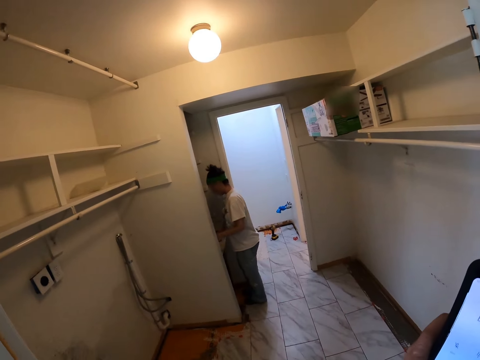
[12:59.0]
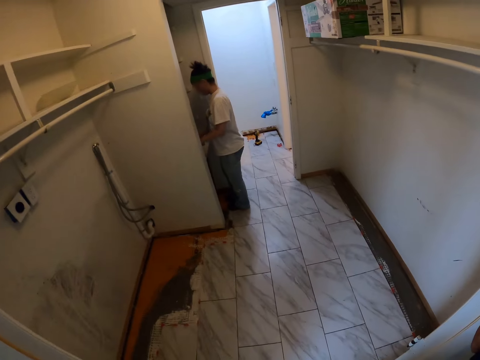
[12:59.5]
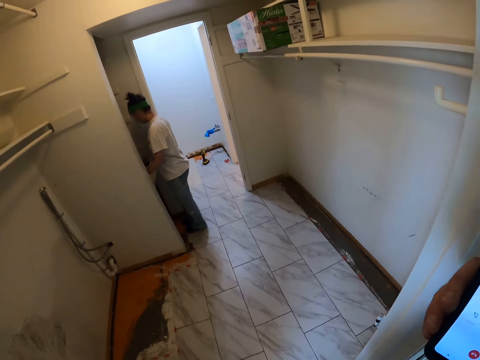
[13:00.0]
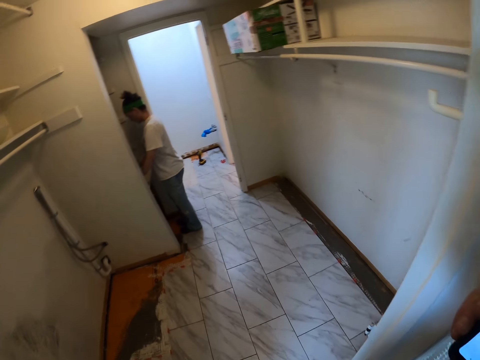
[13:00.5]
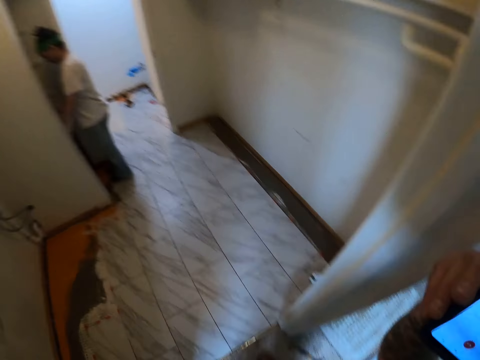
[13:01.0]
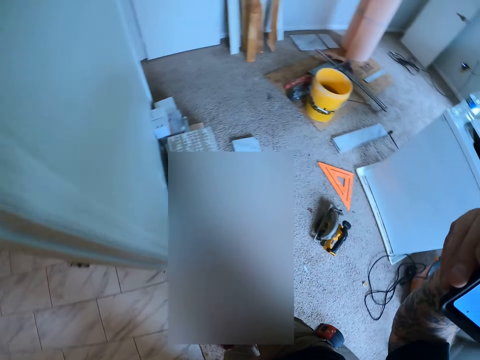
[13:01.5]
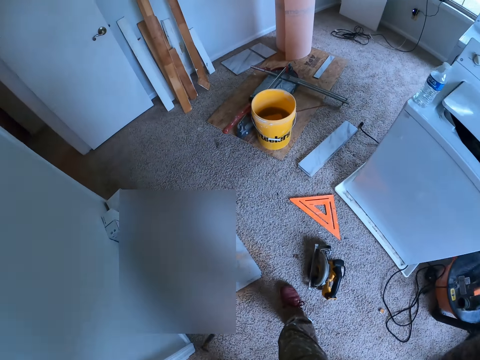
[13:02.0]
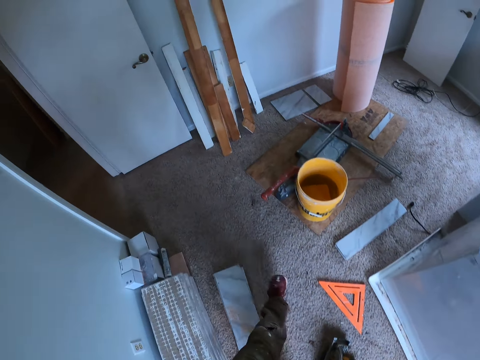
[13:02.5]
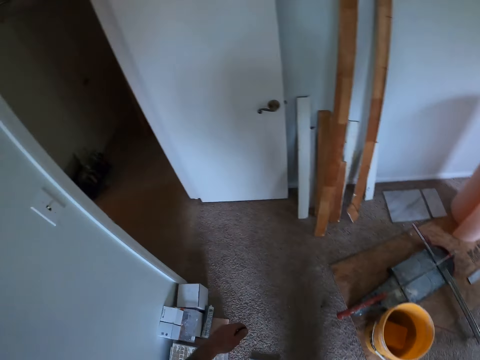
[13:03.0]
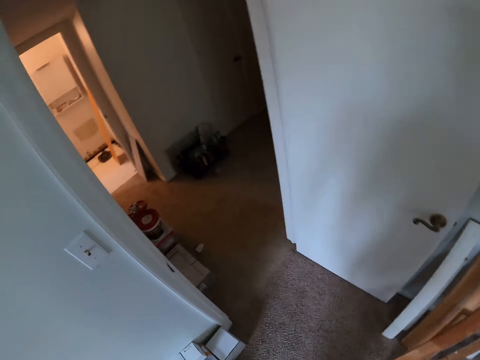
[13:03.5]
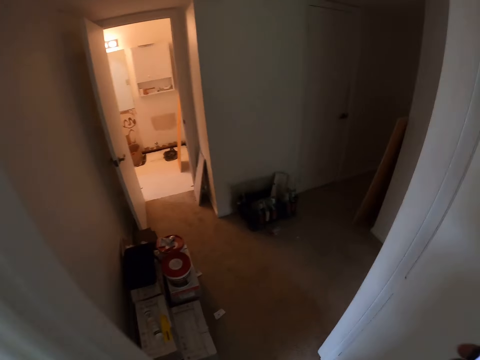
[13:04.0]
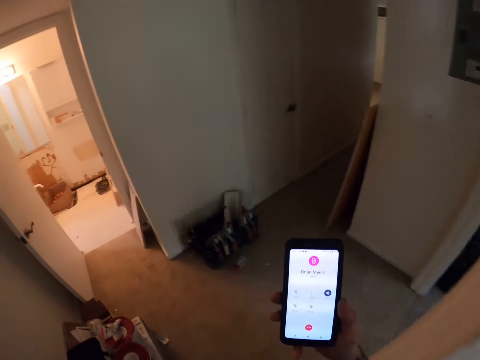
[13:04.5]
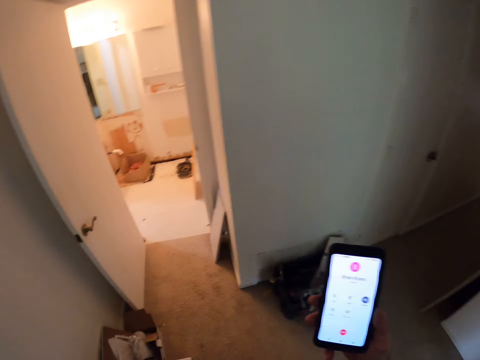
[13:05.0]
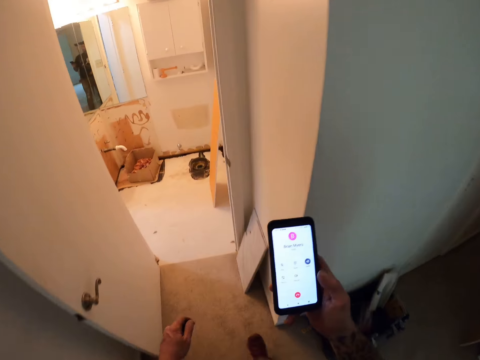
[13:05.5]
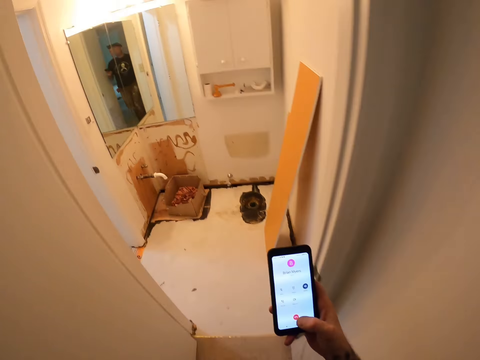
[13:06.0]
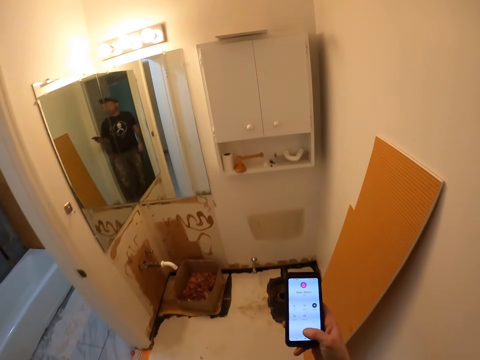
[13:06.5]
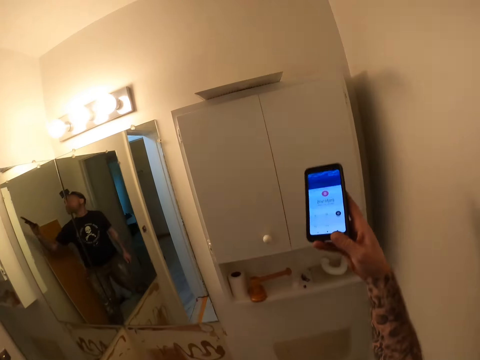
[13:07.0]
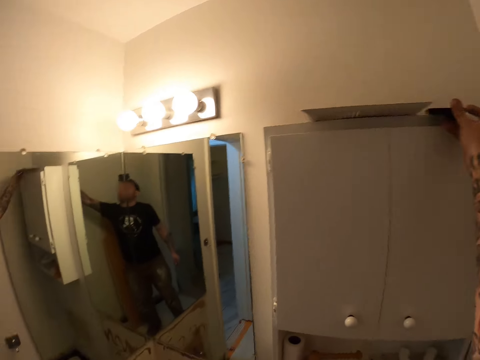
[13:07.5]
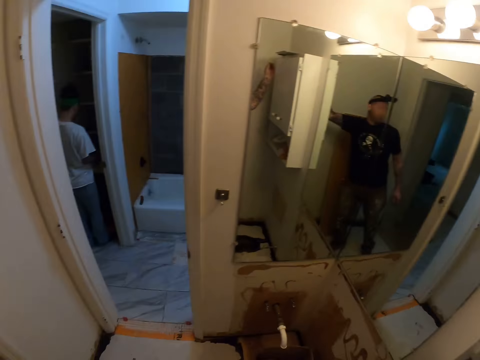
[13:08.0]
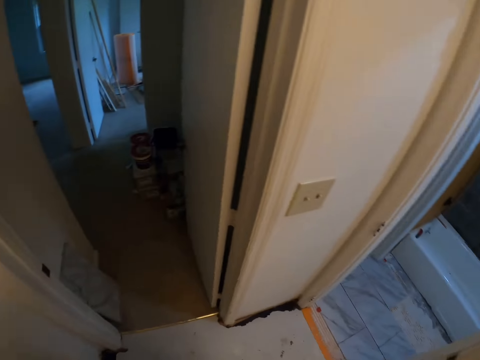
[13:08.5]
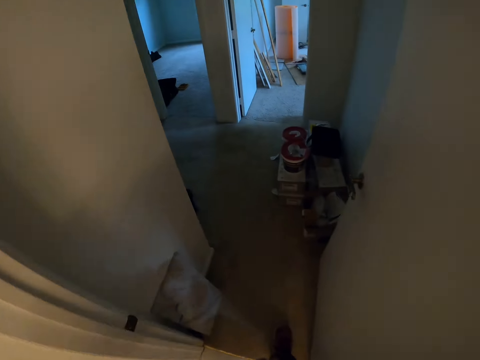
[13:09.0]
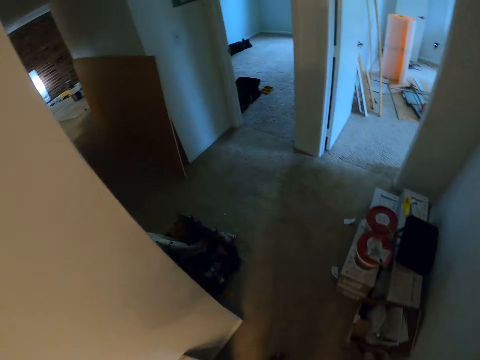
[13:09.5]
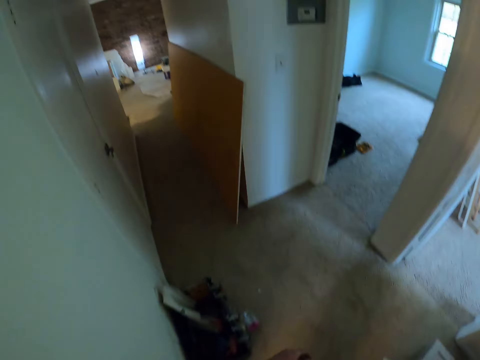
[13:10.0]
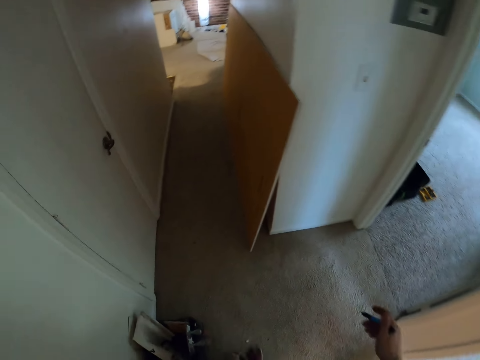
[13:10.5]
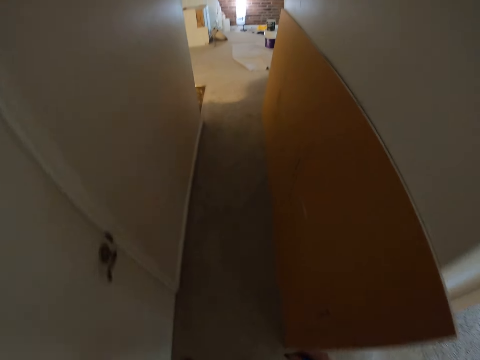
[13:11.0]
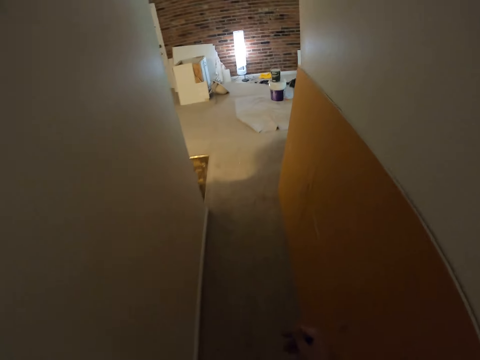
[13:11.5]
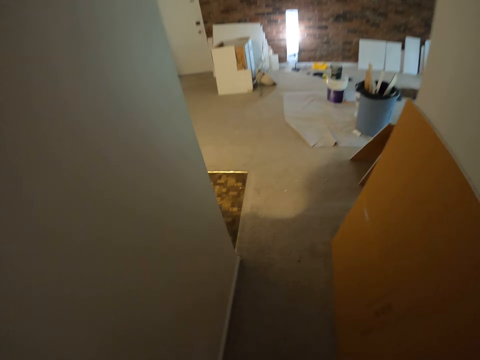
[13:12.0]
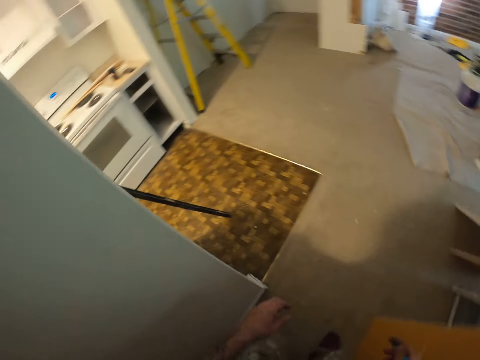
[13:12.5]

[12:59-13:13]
Someone touches something. The camera wearer walks around the room. They drop the phone on the top of a cabinet. They walk around the room.

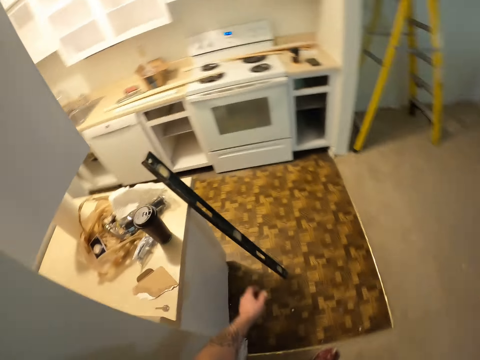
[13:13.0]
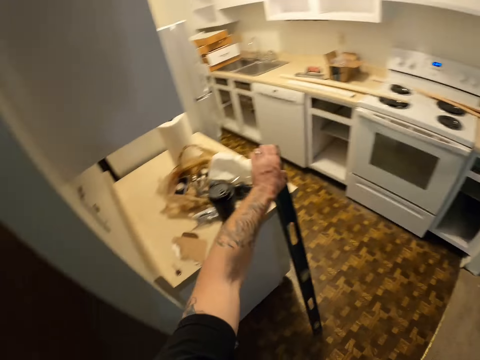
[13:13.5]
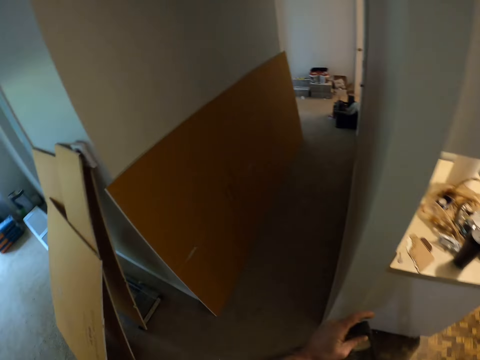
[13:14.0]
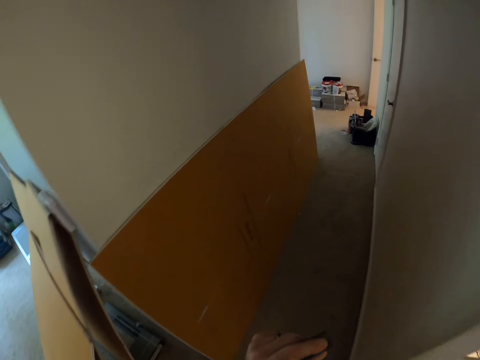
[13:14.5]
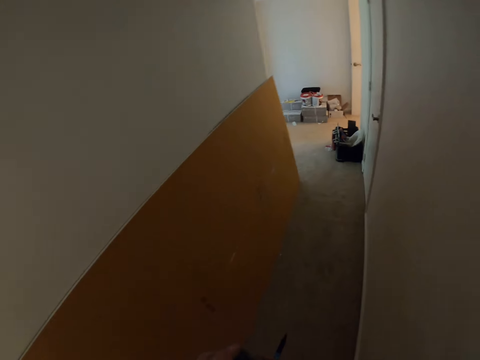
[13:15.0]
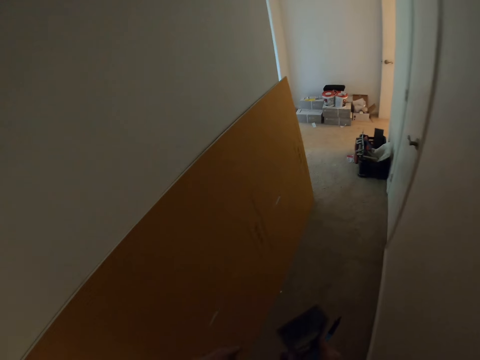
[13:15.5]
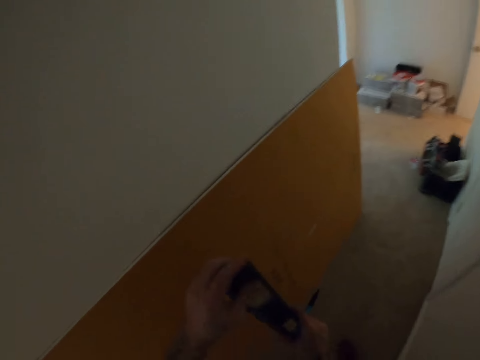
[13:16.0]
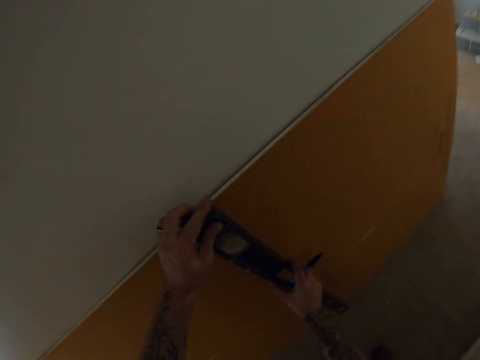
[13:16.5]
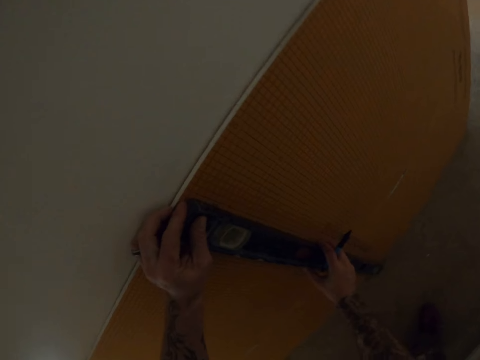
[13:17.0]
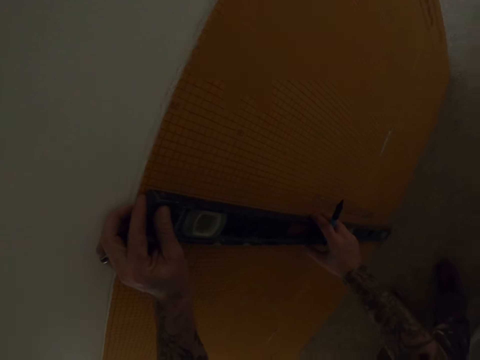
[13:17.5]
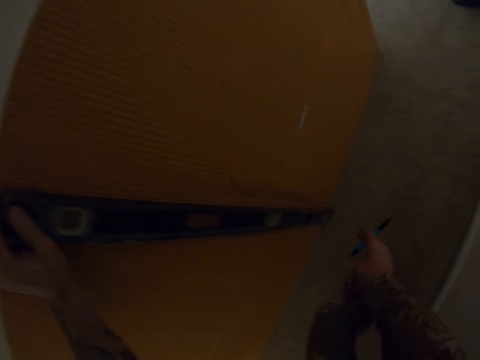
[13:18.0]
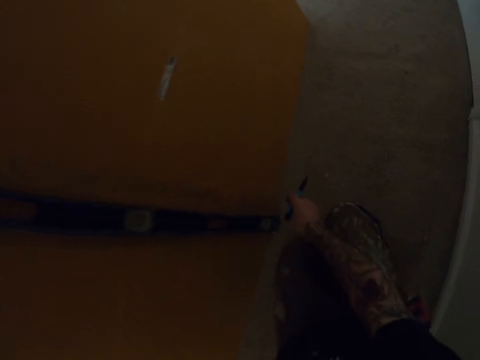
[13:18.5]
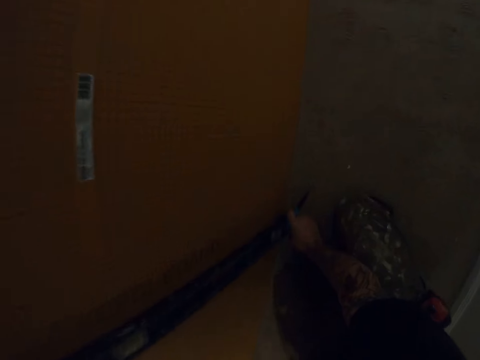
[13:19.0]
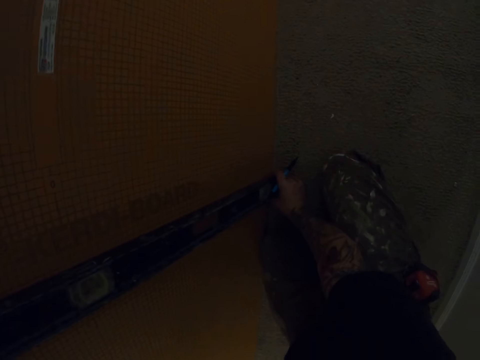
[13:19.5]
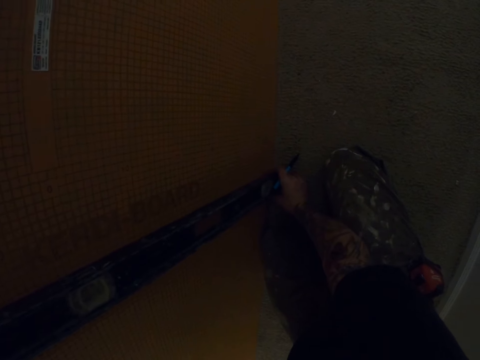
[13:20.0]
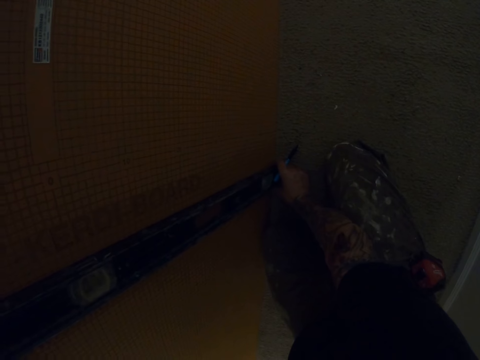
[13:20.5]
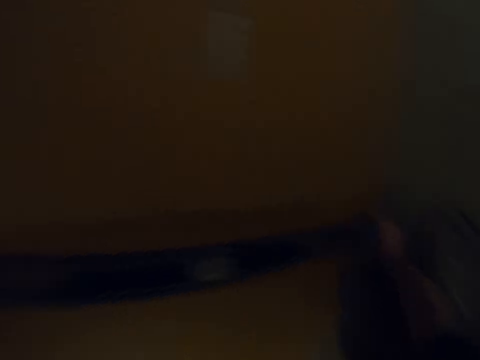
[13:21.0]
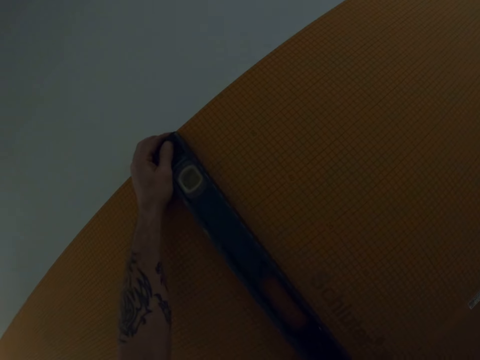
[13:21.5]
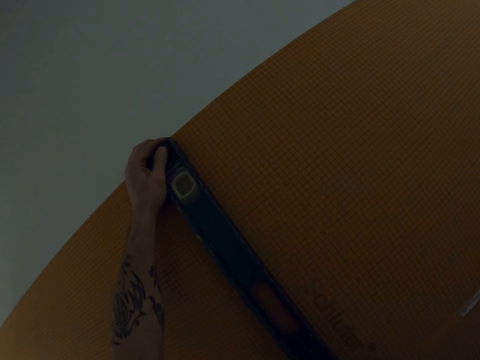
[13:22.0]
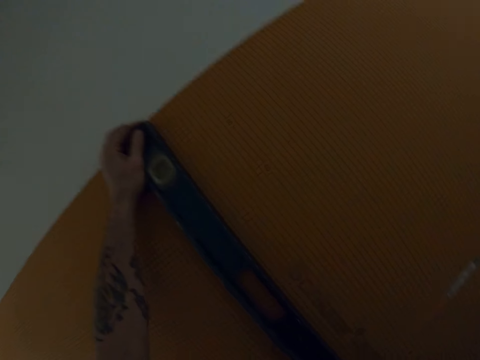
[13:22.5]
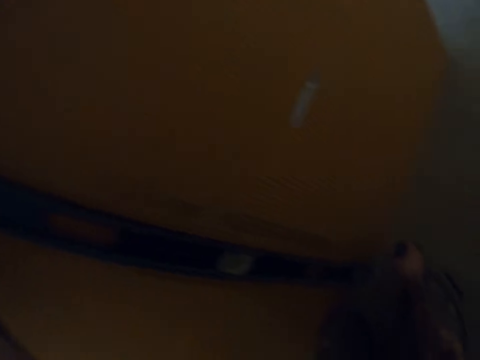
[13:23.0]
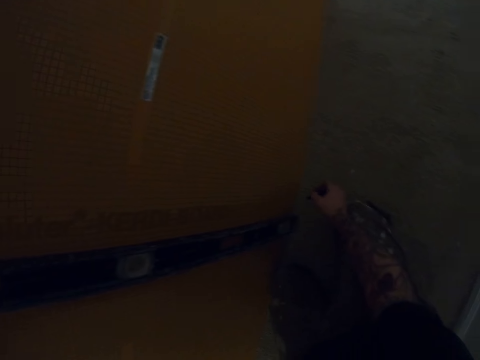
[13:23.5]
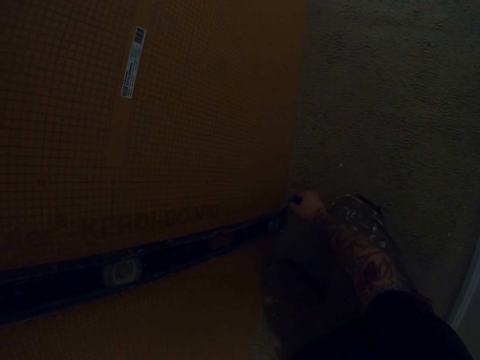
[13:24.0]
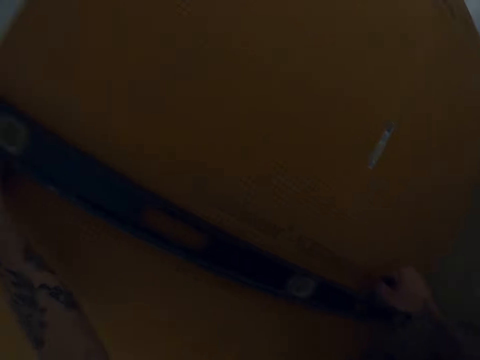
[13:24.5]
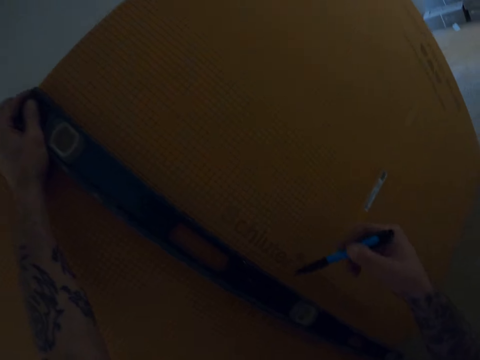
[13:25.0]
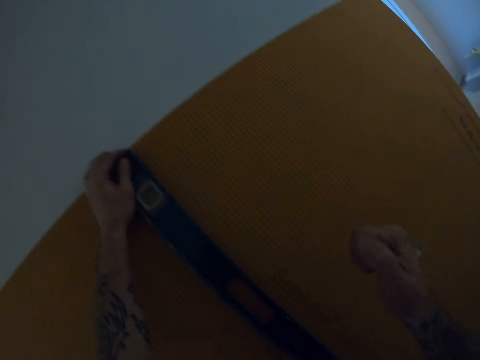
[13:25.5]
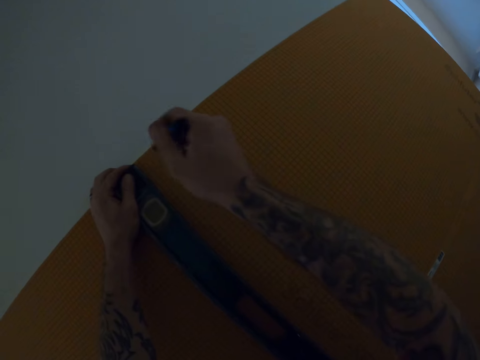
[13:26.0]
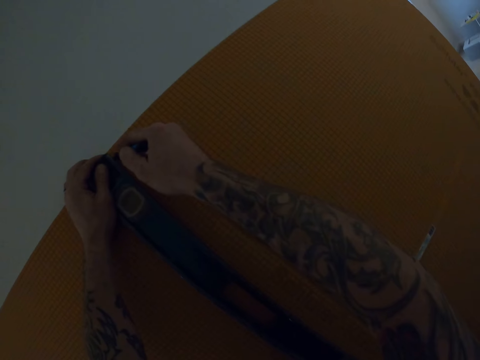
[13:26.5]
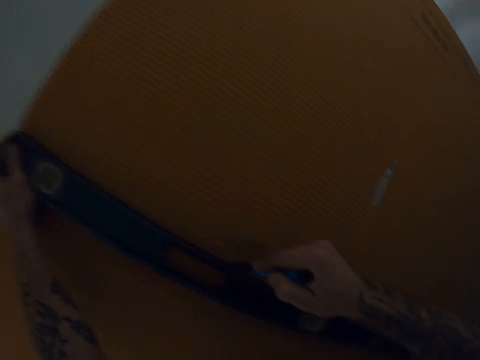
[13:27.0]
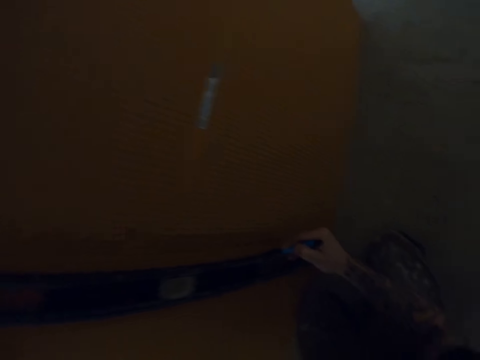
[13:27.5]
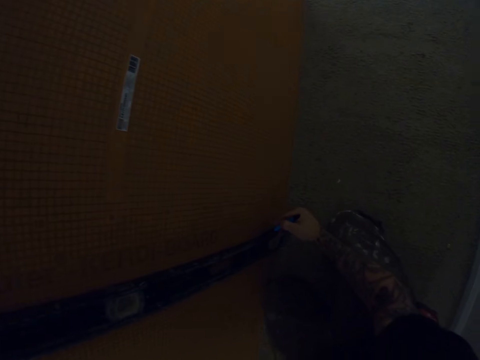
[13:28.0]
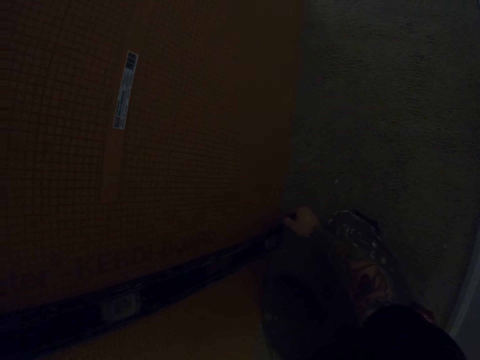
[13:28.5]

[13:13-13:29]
The camera wearer picks up a ruler against a kitchen cabinet. They place the ruler against a tile backer board. They mark the tile backer board with the ruler and the pen.
